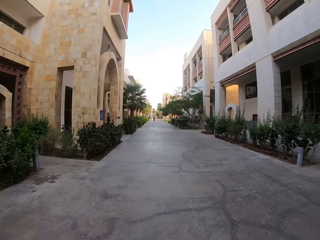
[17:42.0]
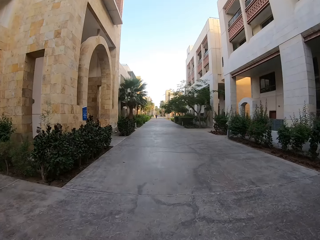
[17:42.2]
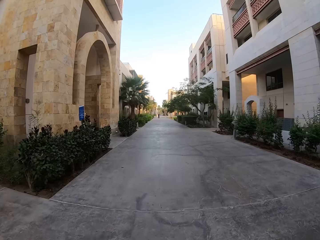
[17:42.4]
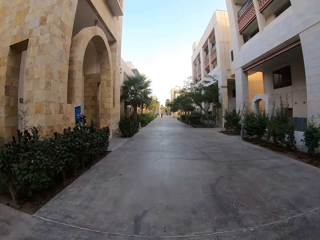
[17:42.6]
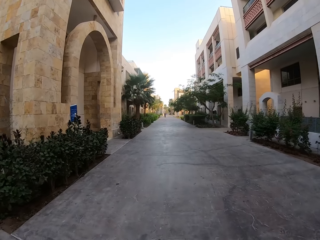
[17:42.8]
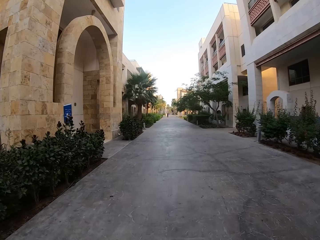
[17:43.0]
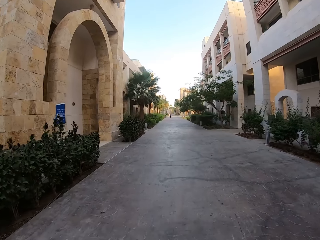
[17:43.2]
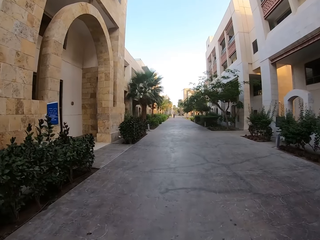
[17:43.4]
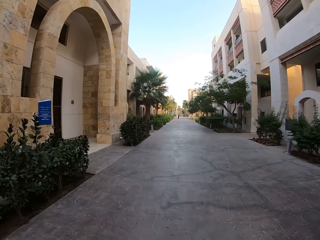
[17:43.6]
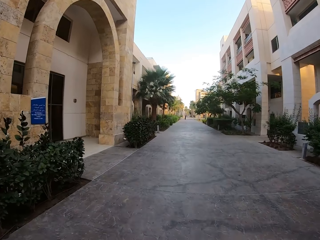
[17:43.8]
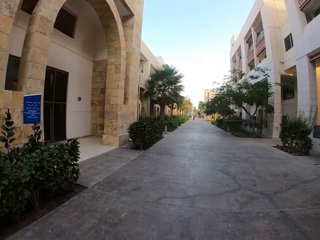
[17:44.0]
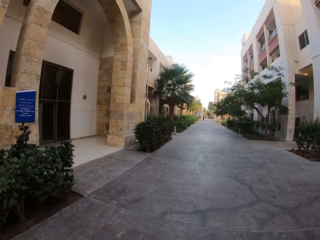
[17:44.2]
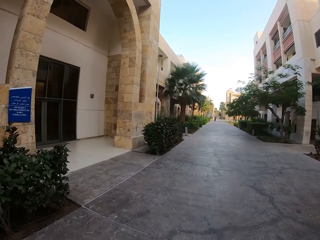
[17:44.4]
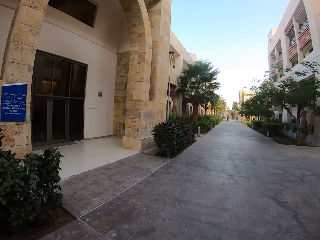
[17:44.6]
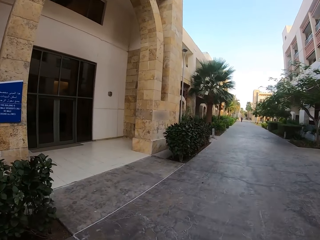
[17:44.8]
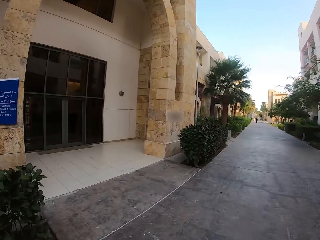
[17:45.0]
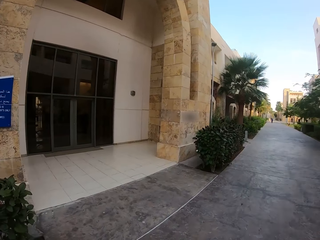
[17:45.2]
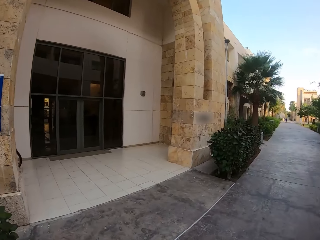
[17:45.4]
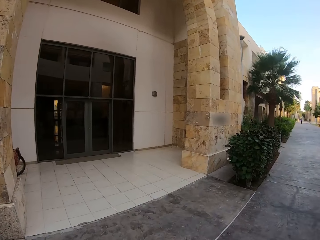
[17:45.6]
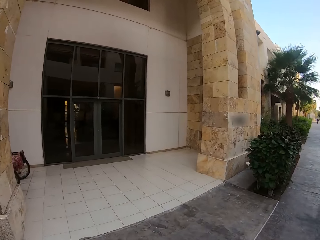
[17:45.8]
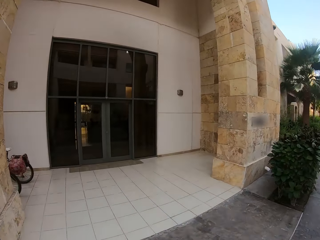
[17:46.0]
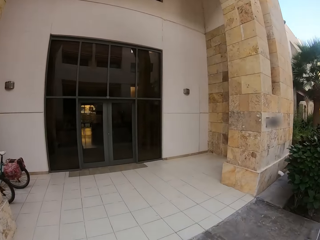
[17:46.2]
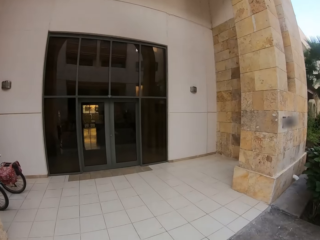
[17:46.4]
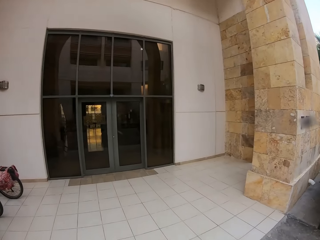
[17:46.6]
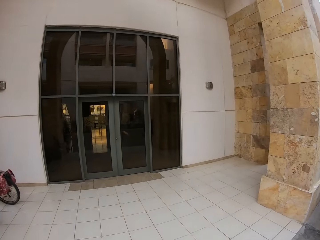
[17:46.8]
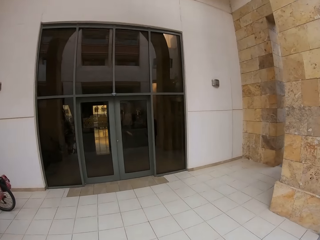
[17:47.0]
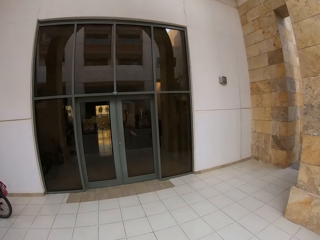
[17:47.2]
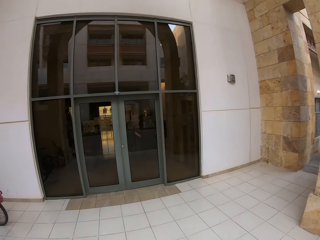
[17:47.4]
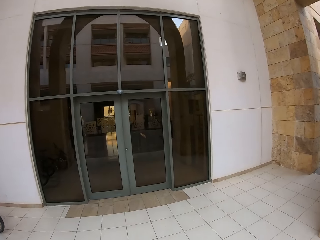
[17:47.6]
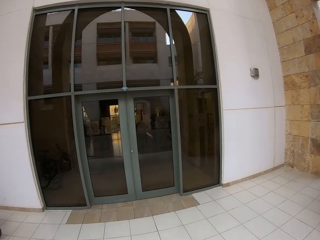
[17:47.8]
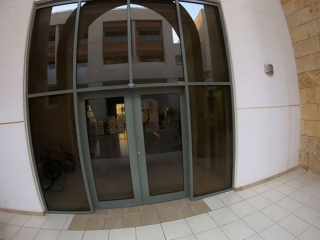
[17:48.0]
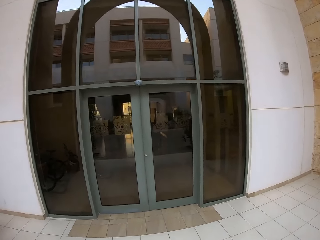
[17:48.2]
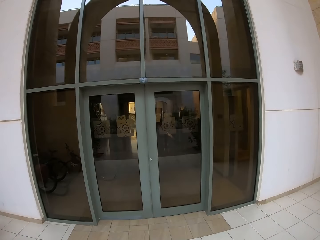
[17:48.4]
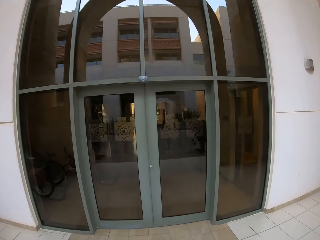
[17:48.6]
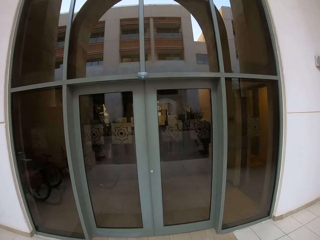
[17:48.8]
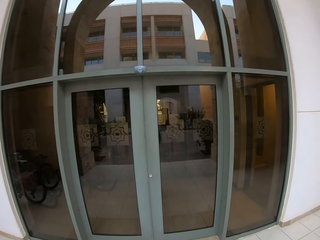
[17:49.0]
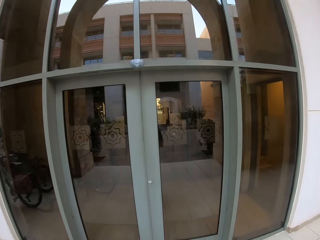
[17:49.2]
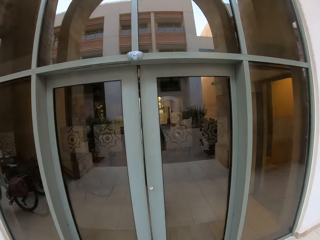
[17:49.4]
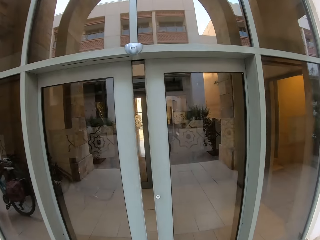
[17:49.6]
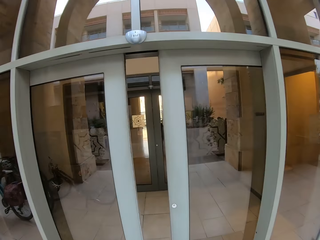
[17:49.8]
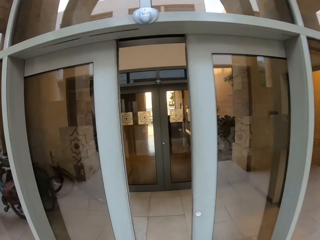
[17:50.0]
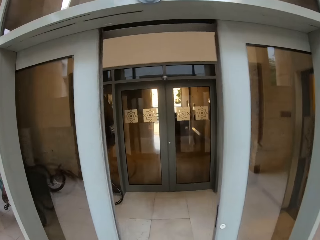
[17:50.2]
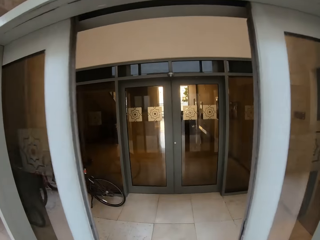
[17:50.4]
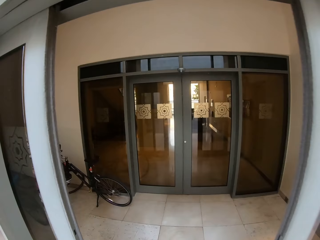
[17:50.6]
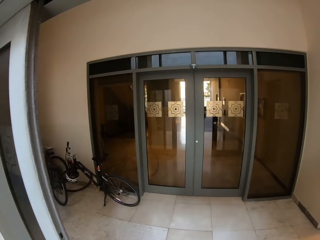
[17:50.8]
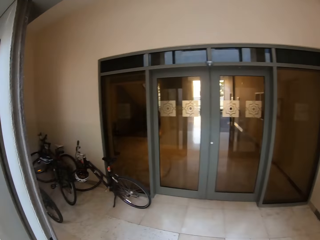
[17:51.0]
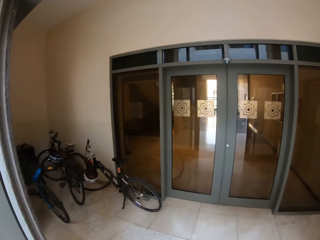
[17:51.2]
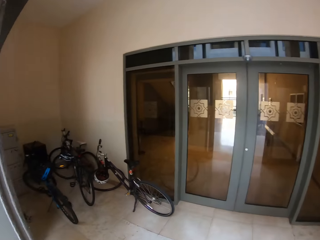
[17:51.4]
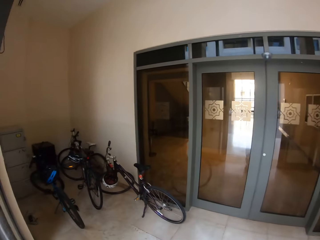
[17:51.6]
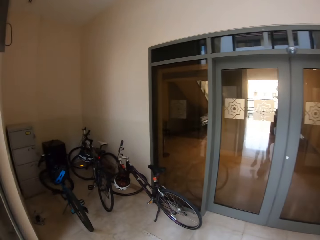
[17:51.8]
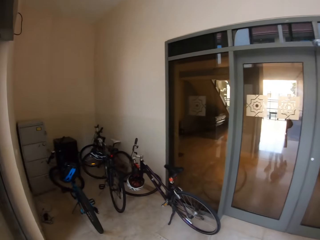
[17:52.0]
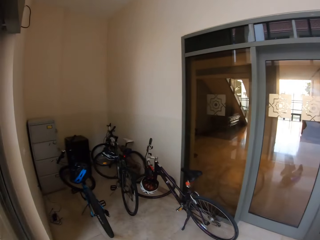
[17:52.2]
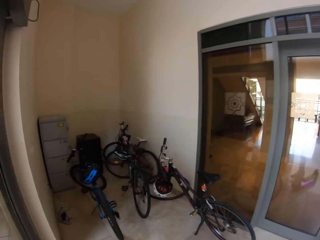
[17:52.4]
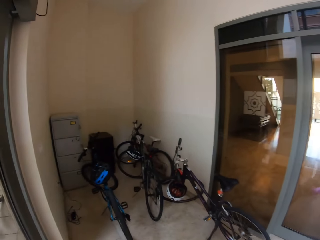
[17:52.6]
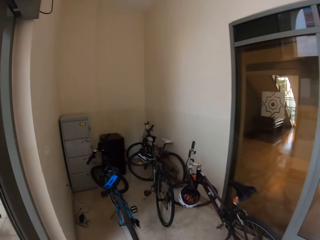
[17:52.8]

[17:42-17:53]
The camera wearer makes a left turn. They enter into the door.

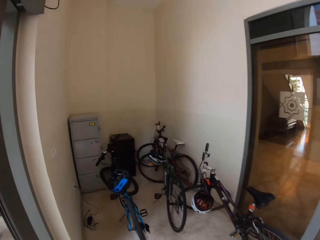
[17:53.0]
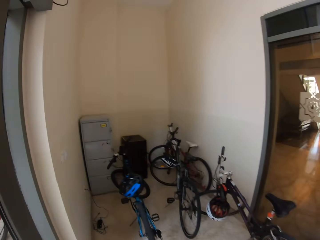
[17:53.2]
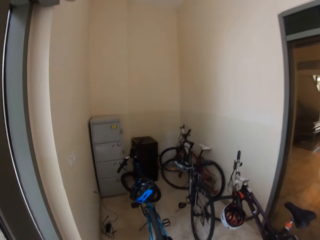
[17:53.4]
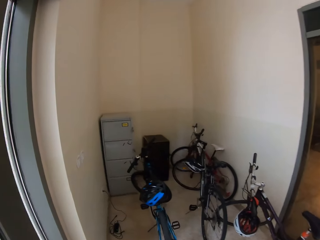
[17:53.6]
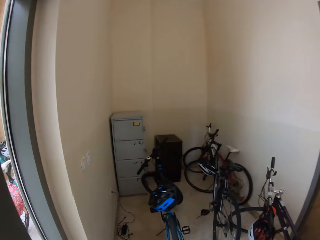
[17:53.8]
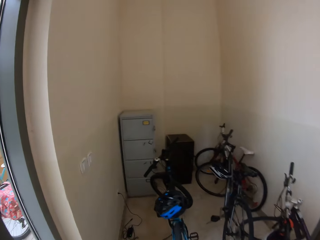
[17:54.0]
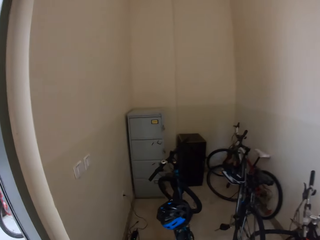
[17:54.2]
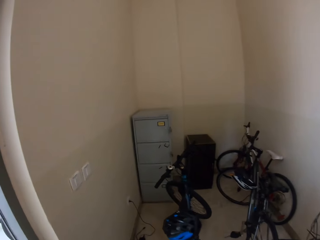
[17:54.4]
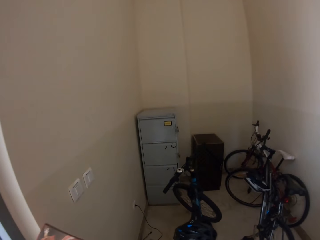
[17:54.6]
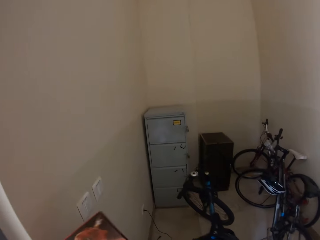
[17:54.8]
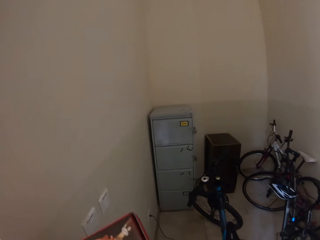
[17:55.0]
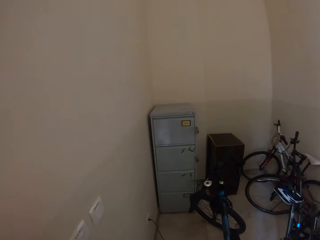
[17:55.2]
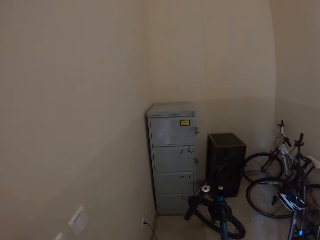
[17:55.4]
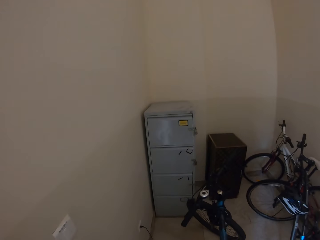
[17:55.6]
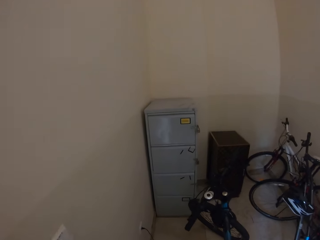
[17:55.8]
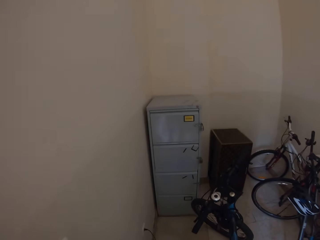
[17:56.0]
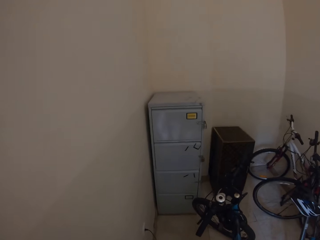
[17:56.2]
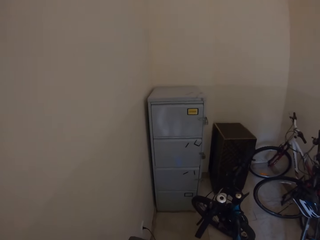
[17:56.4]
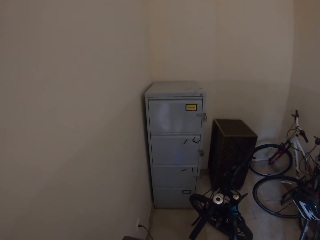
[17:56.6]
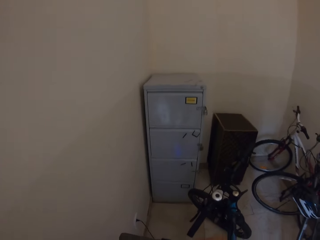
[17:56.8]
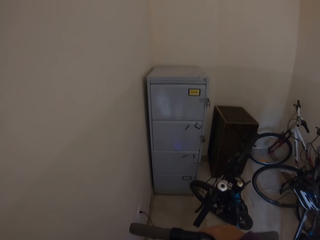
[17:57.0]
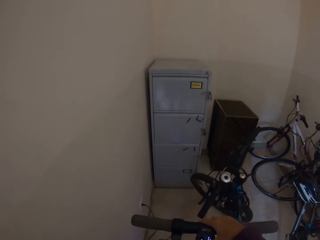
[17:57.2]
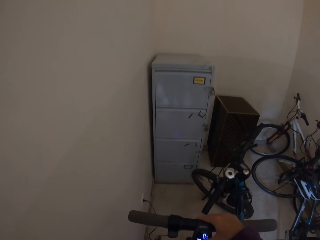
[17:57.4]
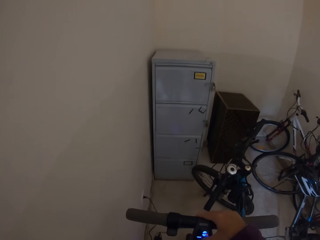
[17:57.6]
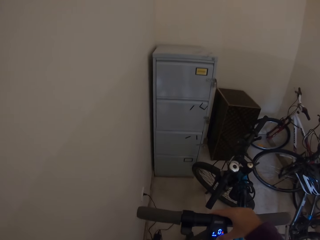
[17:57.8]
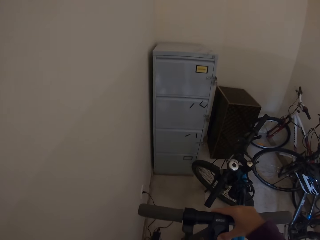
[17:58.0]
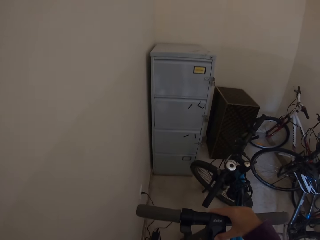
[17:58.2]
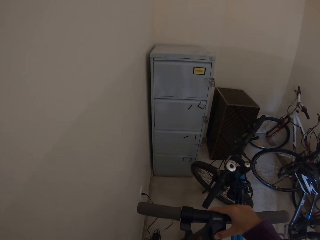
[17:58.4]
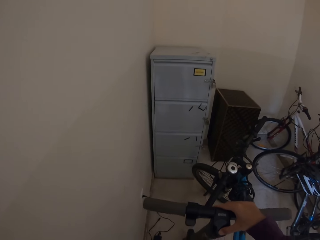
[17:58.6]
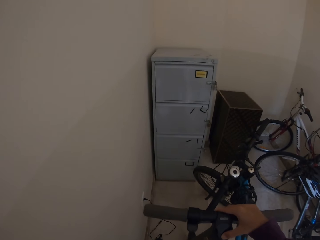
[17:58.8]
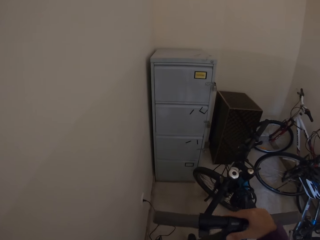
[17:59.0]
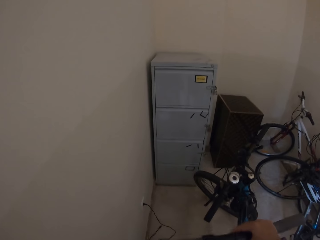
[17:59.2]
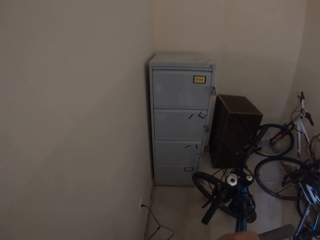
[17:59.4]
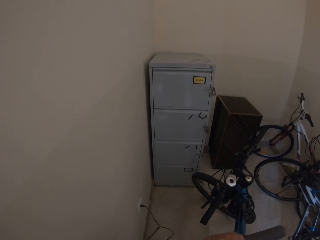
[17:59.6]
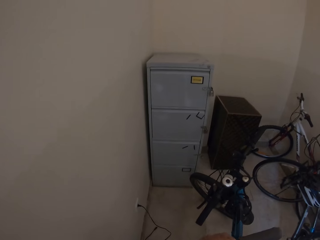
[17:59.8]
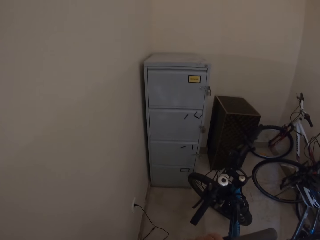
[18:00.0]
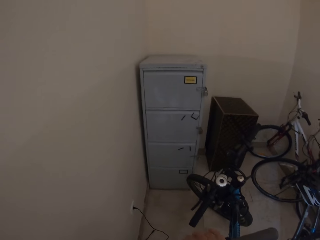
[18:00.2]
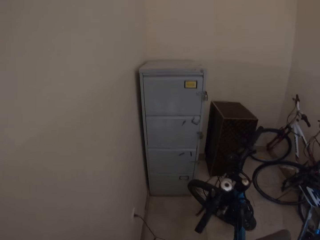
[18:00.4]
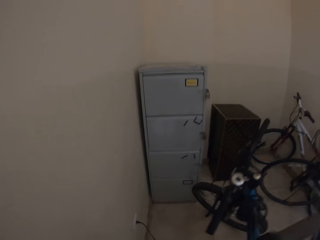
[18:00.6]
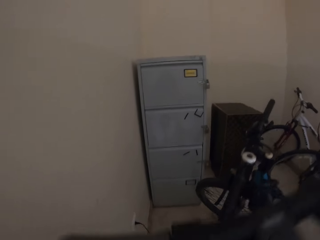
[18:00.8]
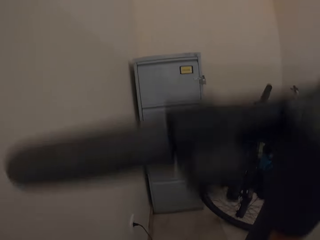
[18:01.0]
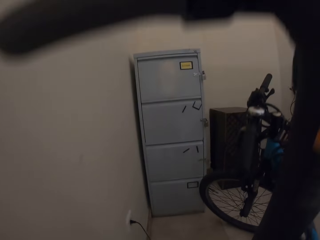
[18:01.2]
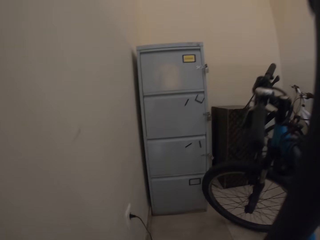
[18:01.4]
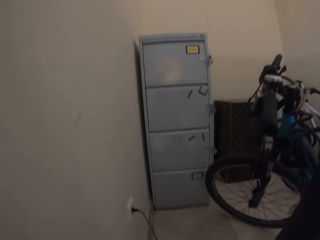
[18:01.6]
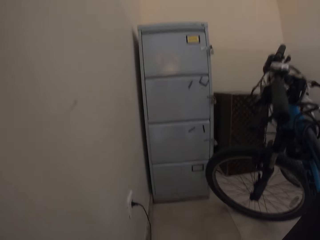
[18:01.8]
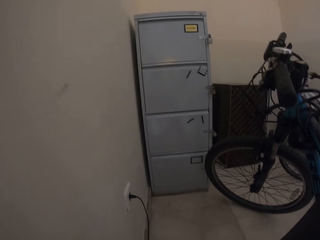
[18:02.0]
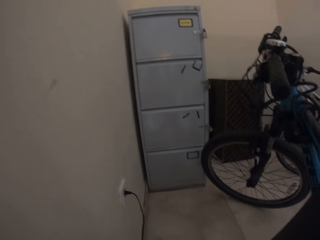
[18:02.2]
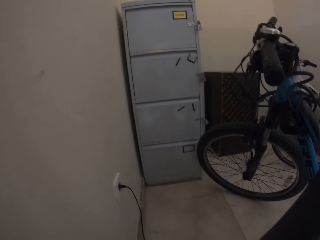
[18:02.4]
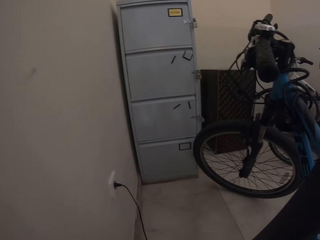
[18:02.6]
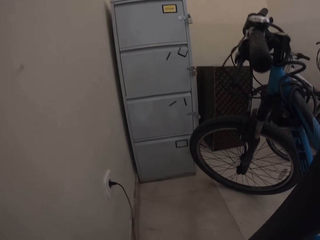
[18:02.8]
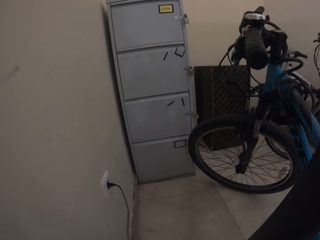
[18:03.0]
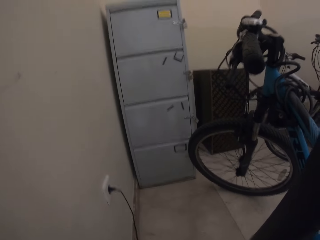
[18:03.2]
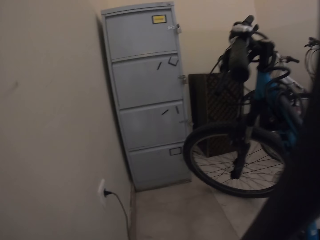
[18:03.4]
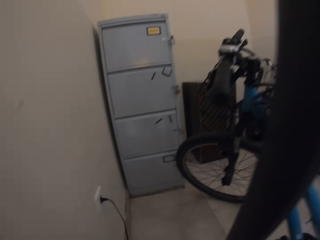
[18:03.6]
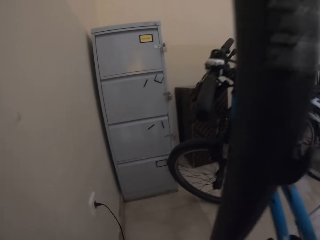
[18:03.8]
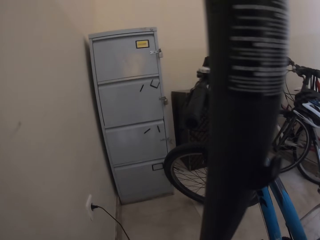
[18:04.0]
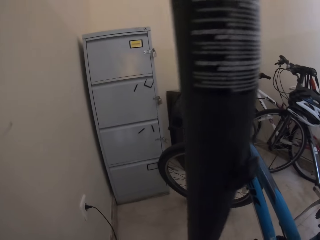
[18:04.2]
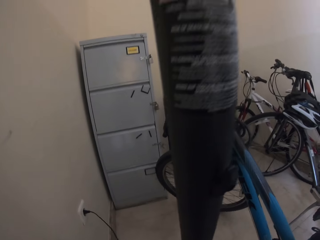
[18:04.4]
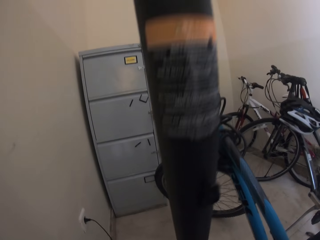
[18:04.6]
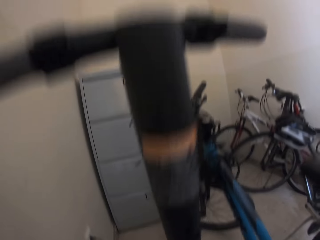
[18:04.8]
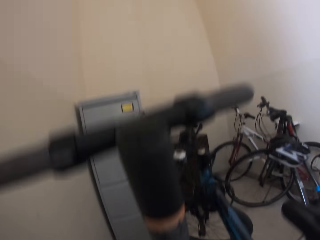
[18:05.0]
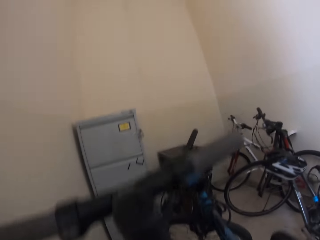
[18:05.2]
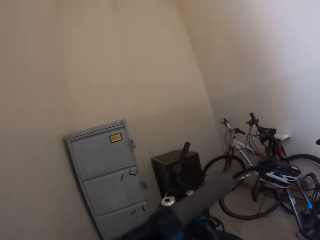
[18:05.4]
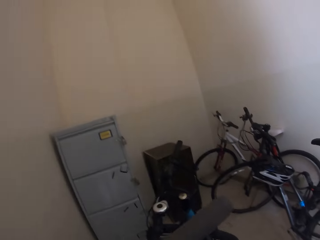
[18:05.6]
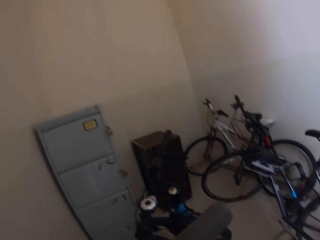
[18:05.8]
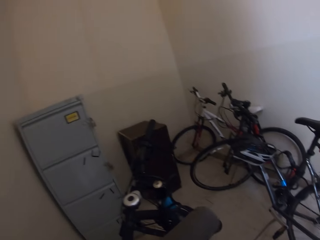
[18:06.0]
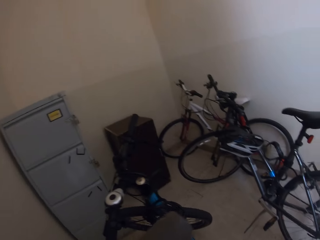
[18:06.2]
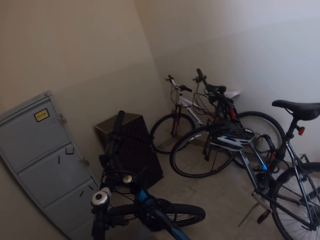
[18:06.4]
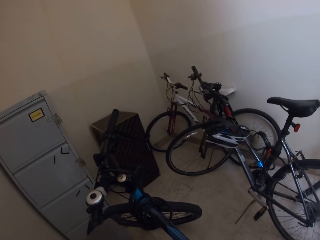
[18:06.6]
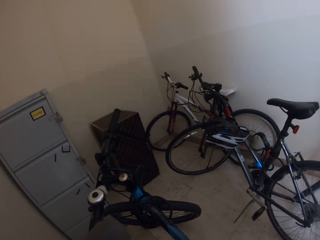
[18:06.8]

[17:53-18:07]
The camera wearer packs her skate bike.
